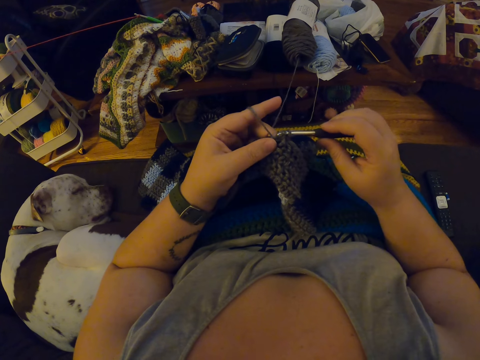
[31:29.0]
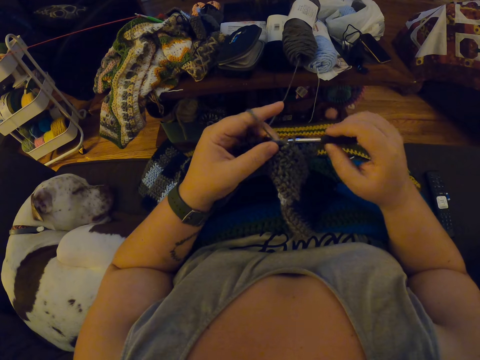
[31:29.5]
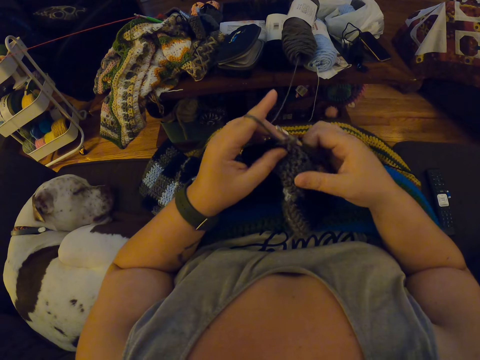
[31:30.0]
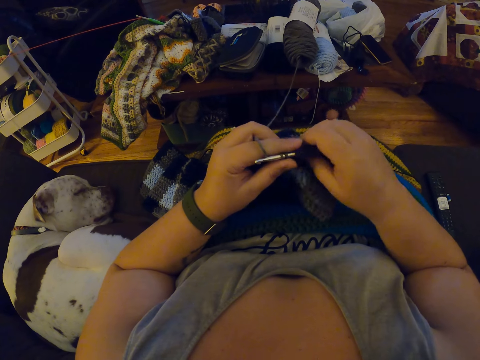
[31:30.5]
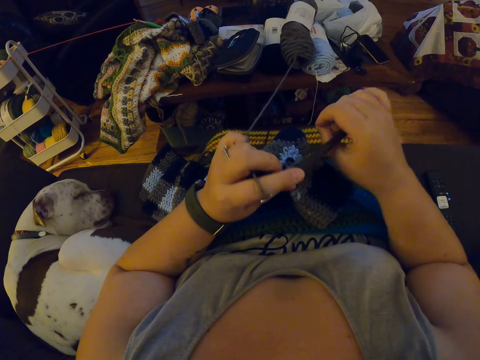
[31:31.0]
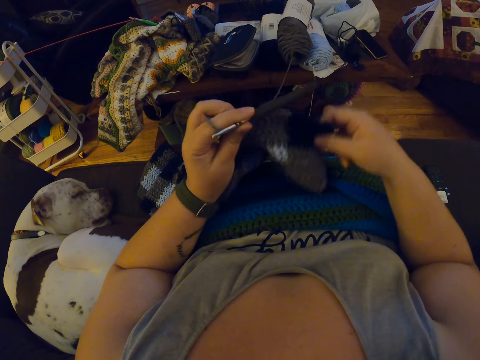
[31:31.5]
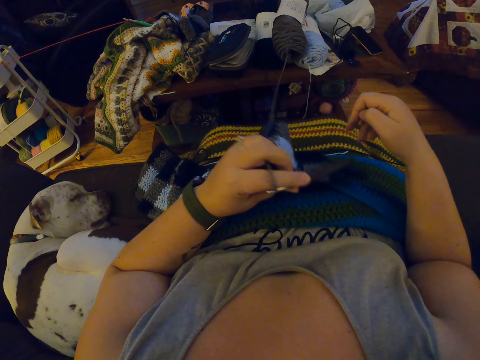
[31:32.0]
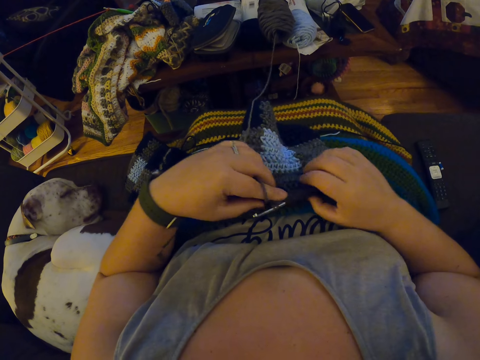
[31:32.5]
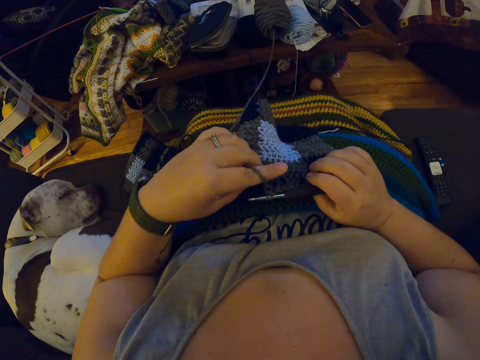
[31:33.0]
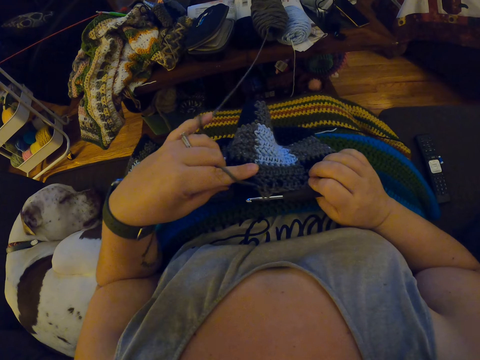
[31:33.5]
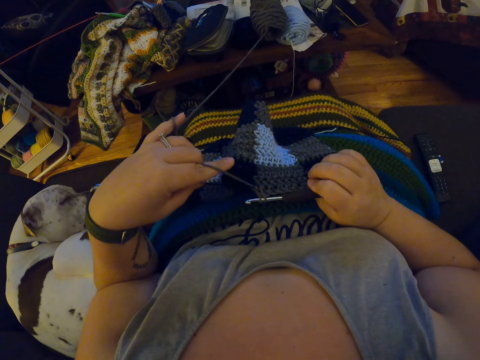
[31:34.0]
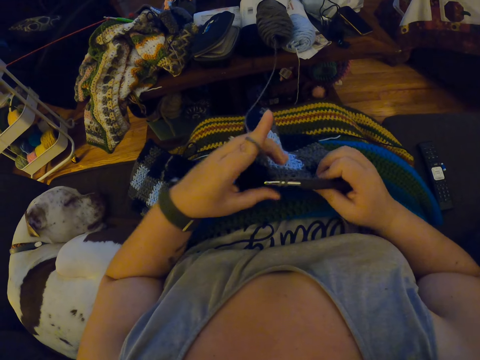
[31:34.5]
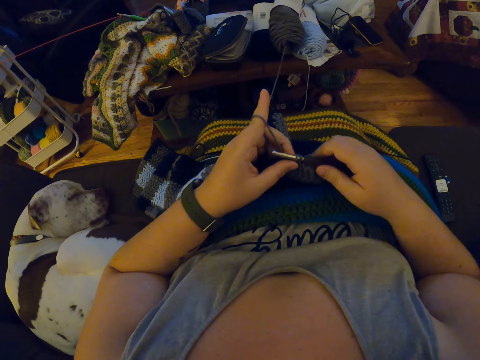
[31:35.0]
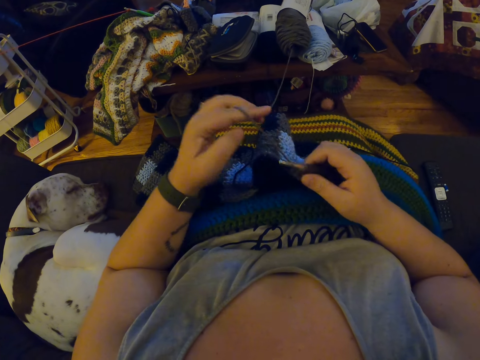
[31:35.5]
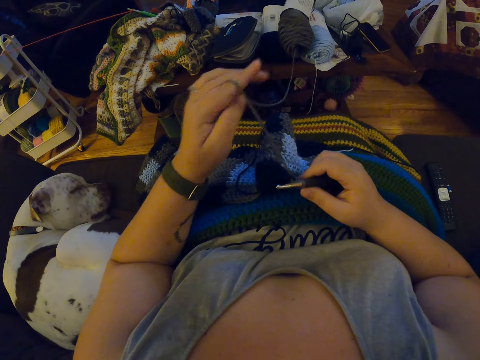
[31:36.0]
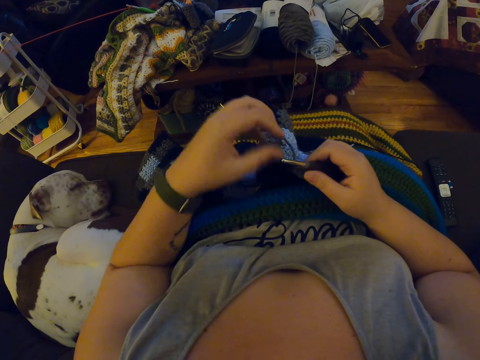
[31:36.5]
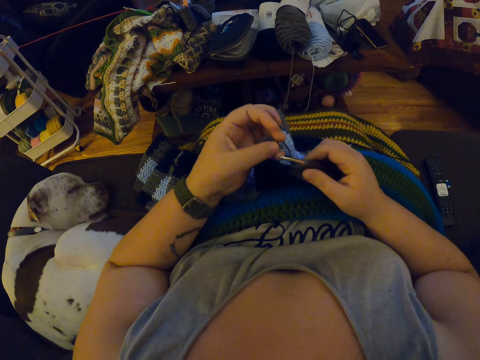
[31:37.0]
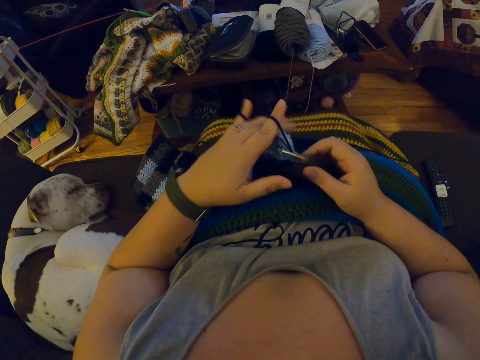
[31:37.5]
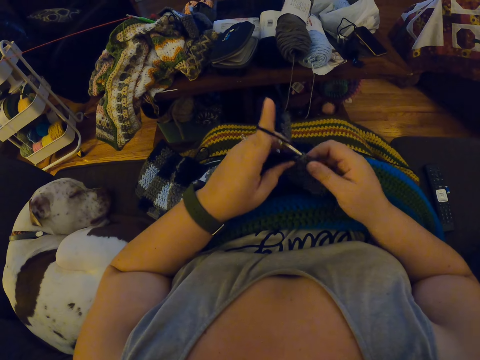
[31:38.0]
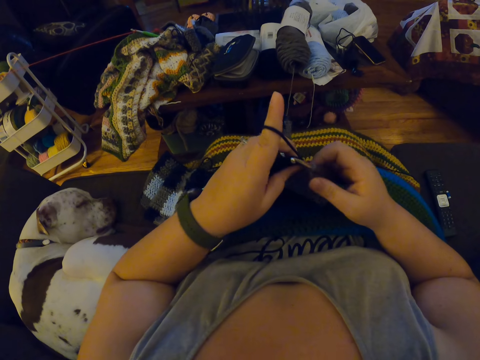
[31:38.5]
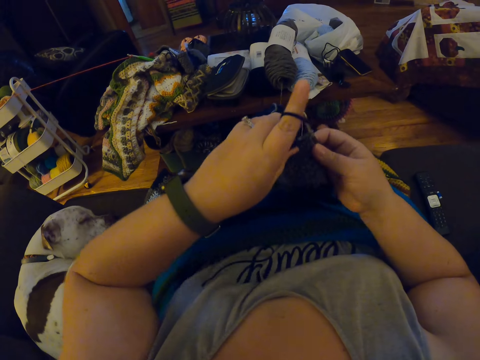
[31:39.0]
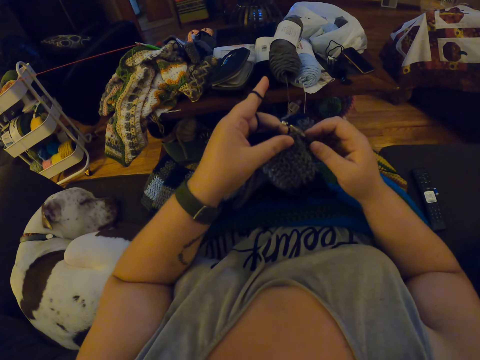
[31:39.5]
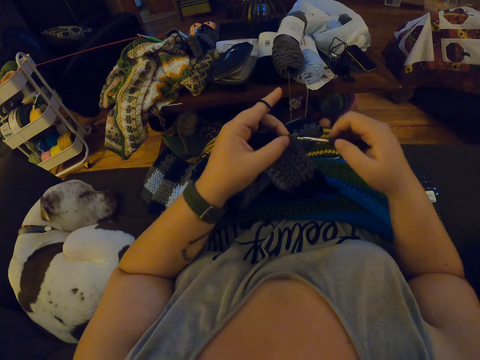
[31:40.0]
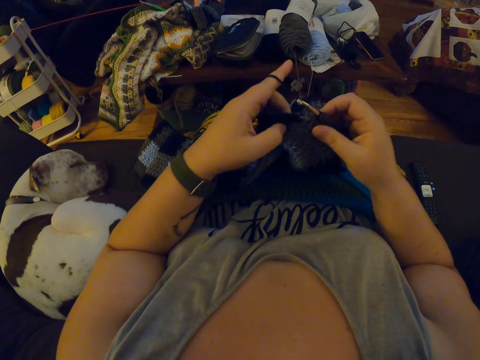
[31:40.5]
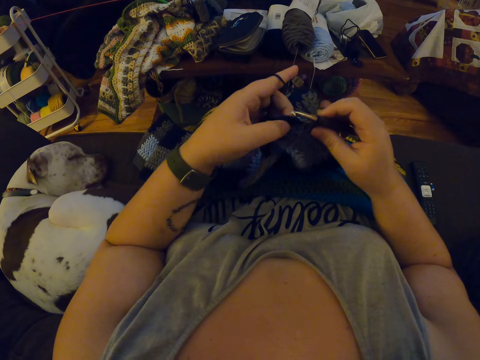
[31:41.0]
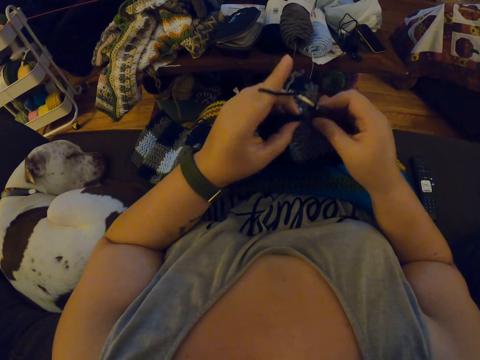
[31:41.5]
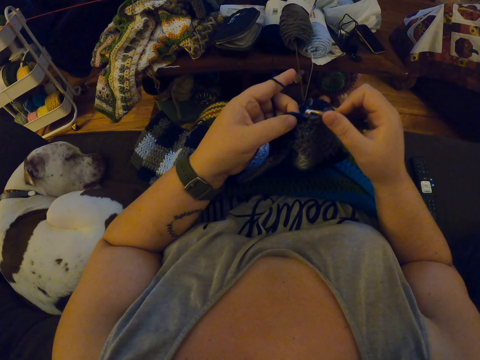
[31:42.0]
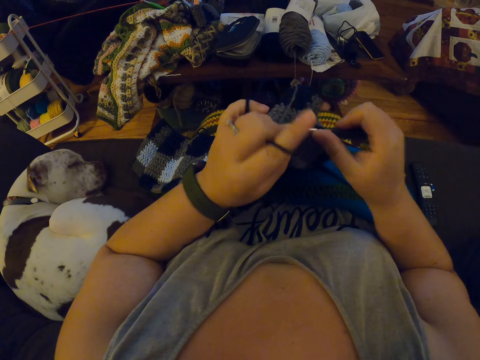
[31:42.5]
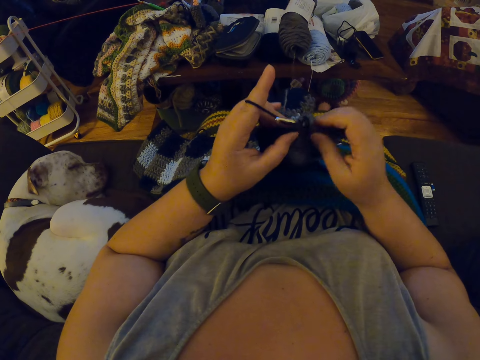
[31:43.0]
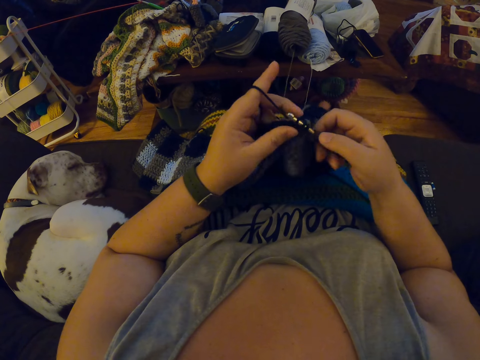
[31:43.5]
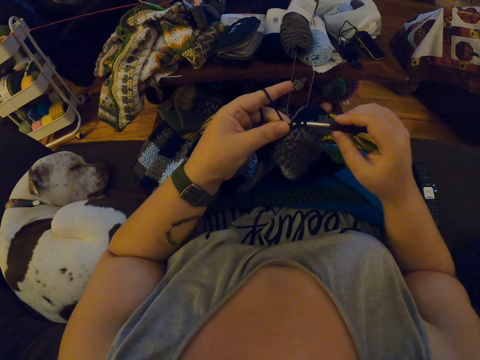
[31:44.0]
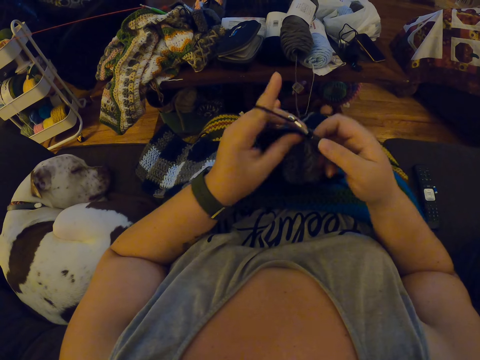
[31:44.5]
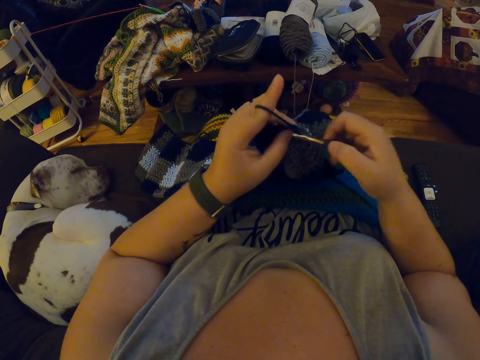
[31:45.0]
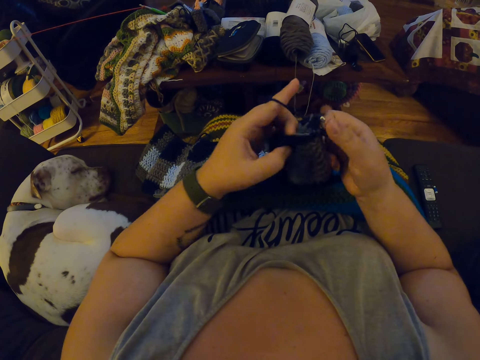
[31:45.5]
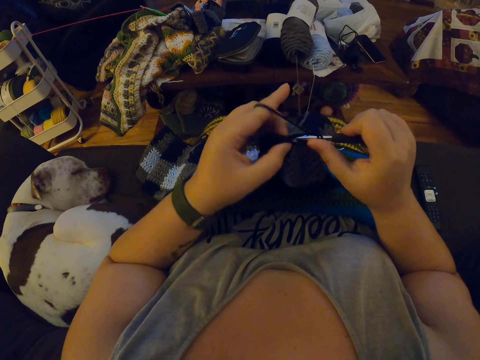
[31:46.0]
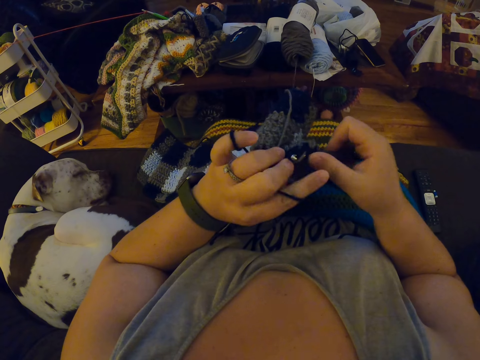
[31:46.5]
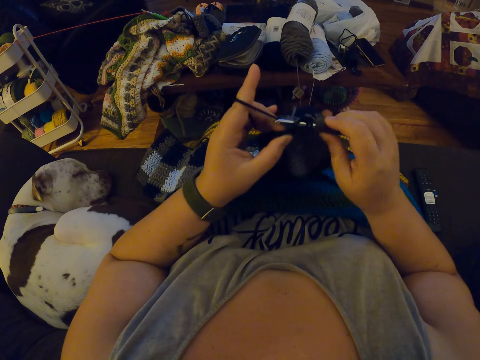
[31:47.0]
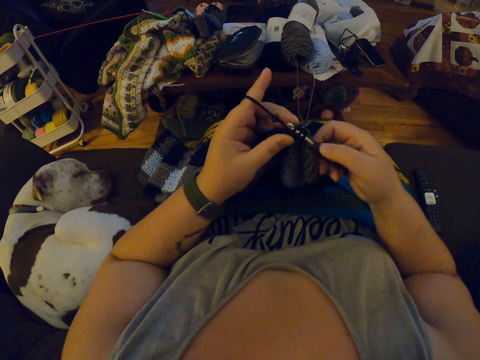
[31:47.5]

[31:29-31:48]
The camera wearer collects the crochet hook from her right hand with her left hand. She adjusts the fabric with her right hand. She turns the fabric. She collects the crochet hook from her left hand with her right hand. She straightens a thread. She unwraps the yarn around her left finger. She wraps the yarn around her left finger. She rolls the thread on the fabric. She crochets the fabric with the yarn. She knits the fabric.

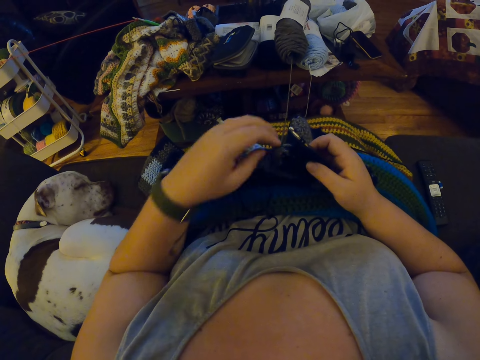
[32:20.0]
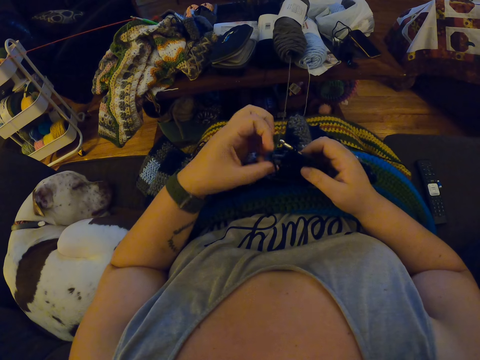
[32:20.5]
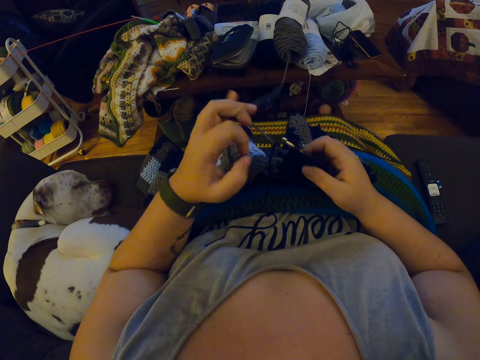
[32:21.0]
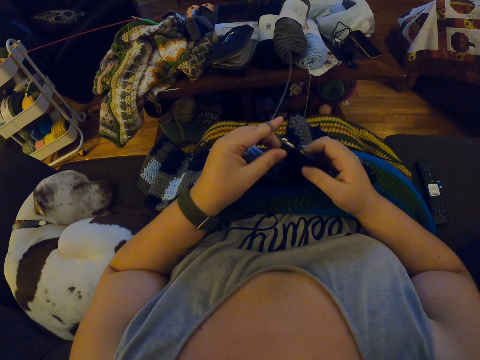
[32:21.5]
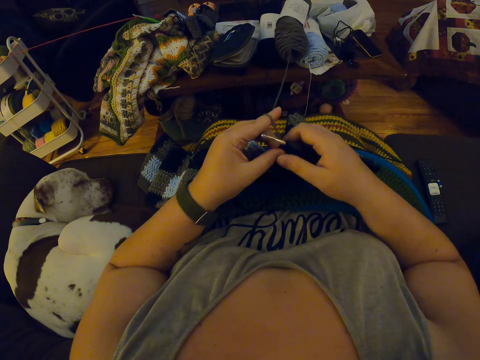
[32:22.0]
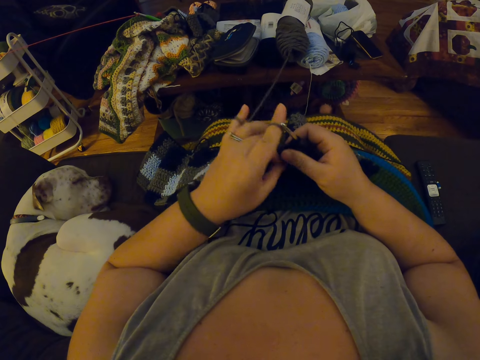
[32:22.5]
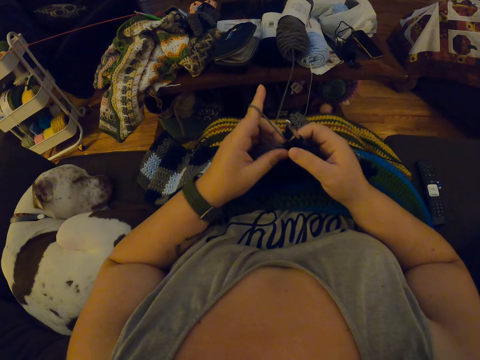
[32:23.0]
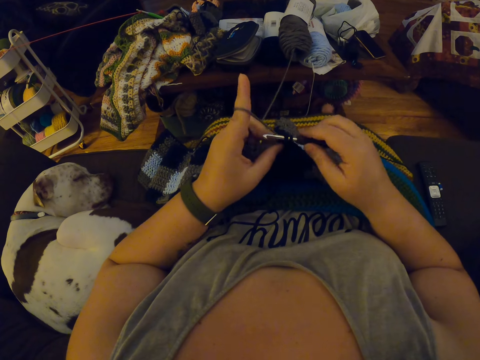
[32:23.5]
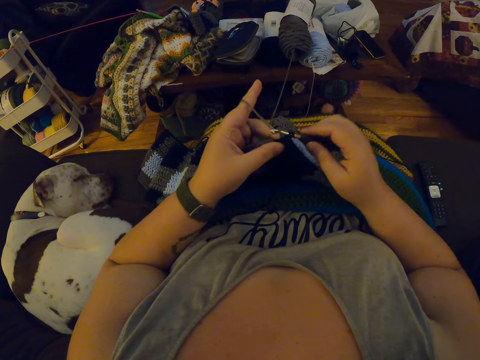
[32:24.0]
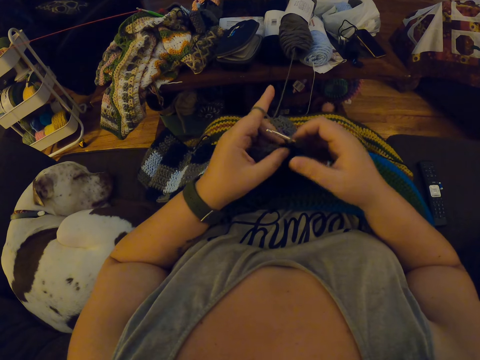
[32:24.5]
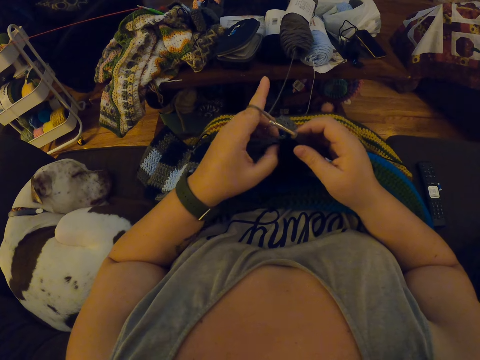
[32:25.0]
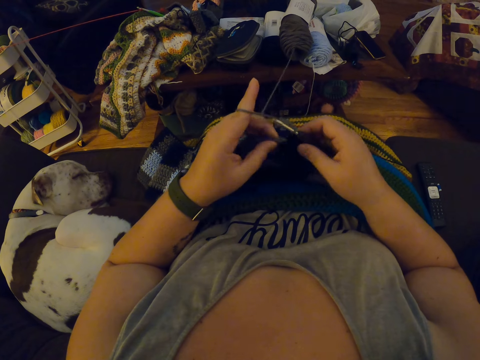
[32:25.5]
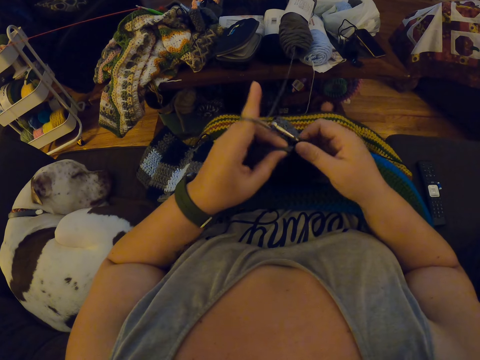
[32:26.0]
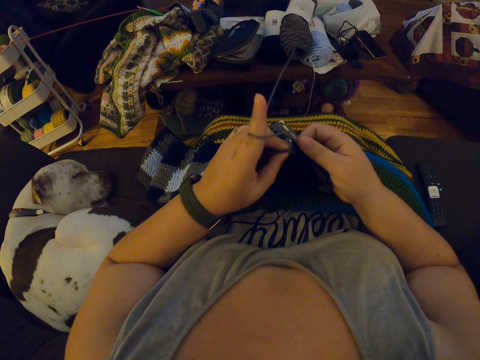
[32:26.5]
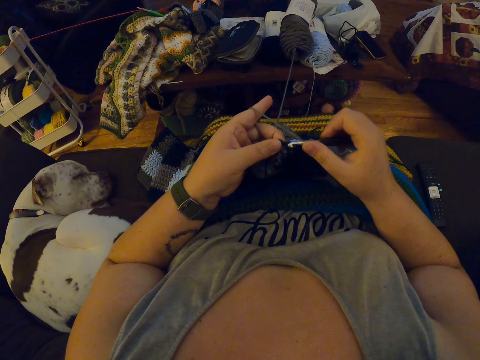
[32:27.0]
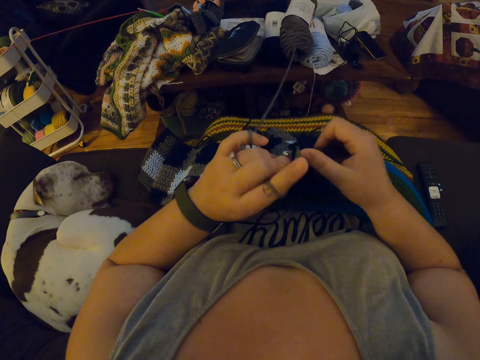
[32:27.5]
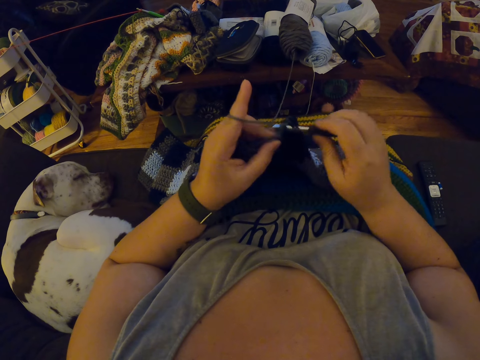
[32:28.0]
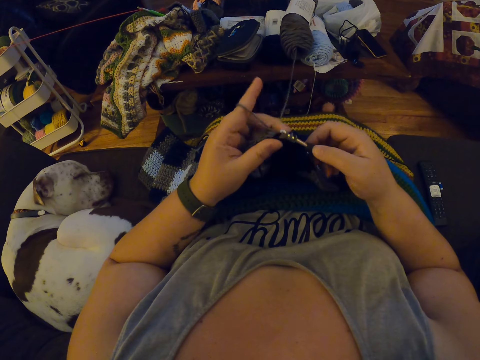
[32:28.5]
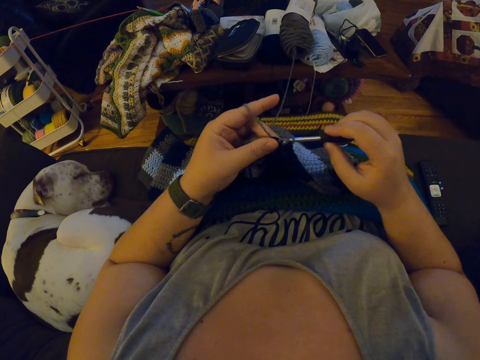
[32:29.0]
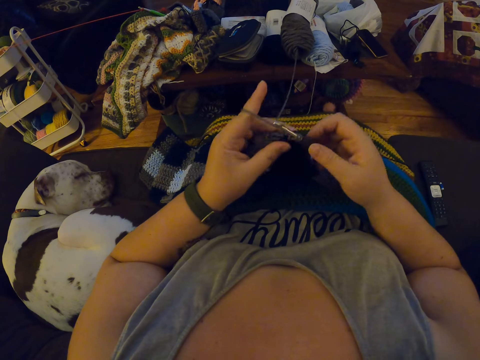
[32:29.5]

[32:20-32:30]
The camera wearer wraps the yarn around her left fingers. She pulls the thread. She interlocks the garment using a crochet hook.
